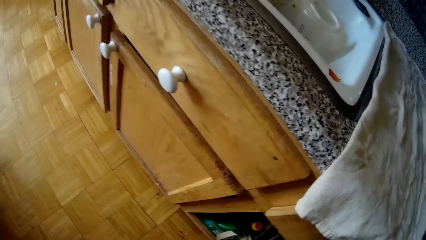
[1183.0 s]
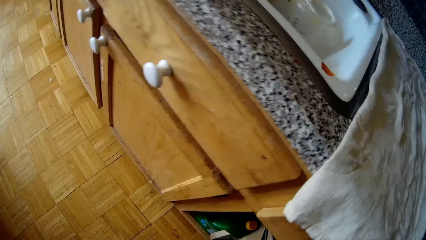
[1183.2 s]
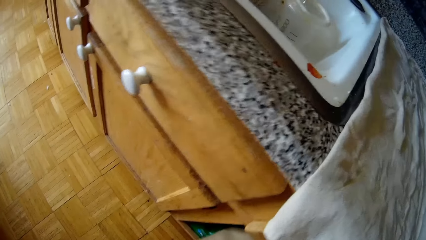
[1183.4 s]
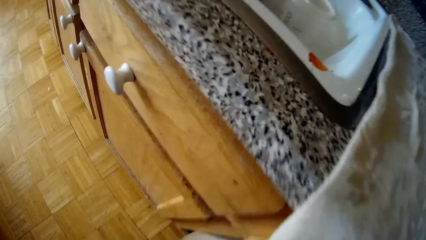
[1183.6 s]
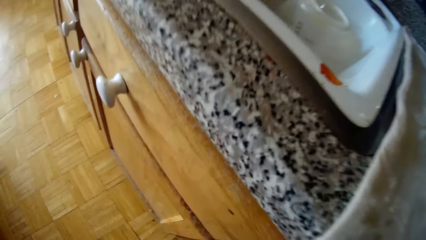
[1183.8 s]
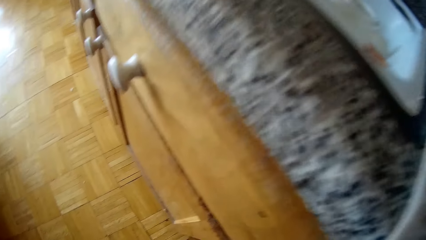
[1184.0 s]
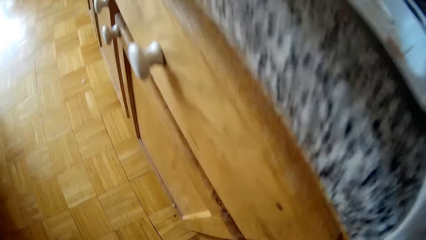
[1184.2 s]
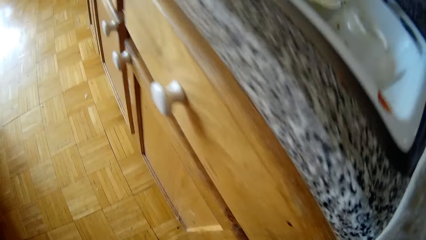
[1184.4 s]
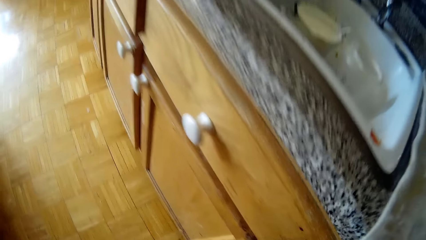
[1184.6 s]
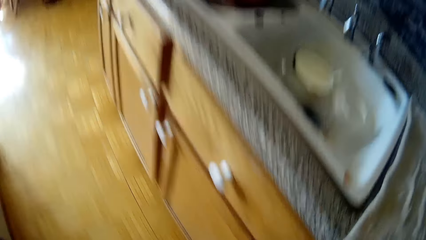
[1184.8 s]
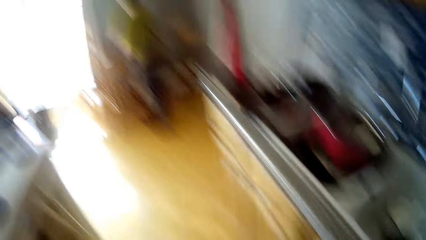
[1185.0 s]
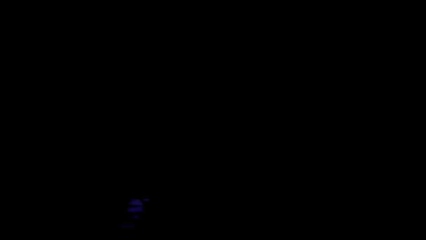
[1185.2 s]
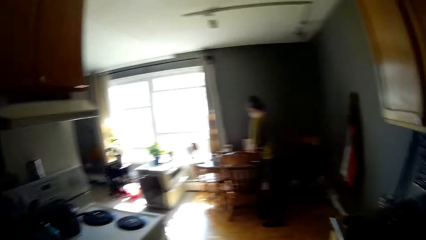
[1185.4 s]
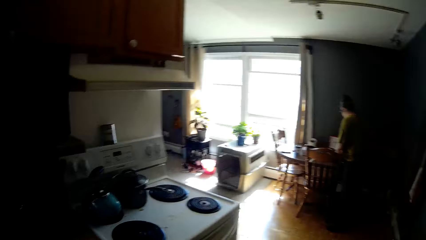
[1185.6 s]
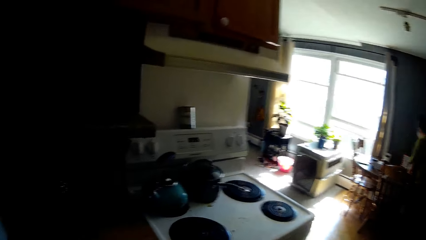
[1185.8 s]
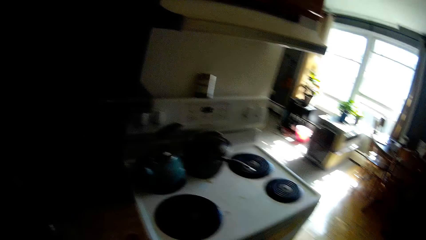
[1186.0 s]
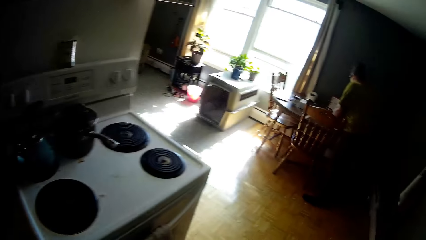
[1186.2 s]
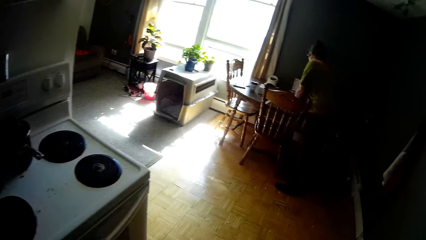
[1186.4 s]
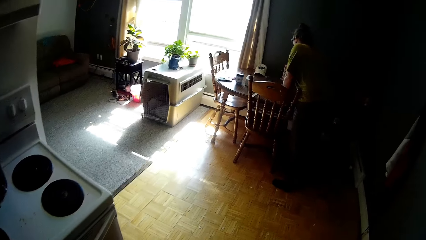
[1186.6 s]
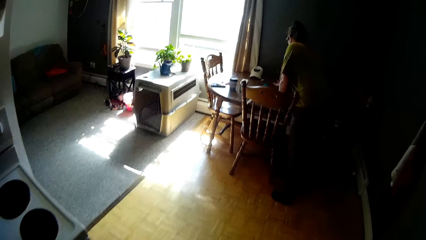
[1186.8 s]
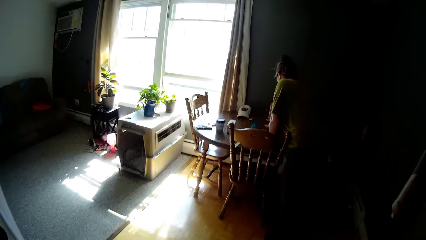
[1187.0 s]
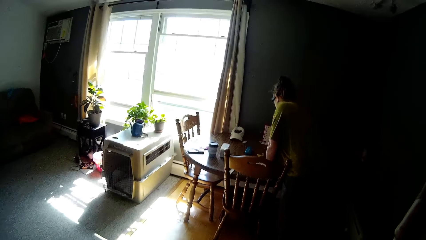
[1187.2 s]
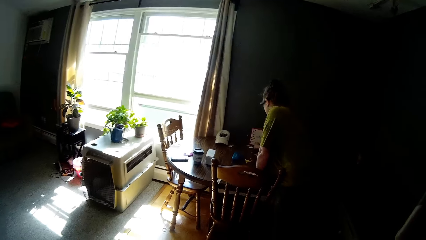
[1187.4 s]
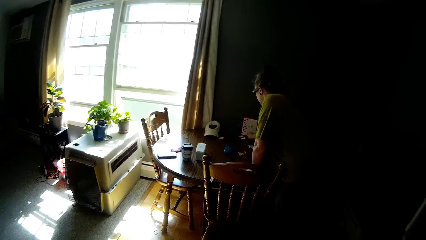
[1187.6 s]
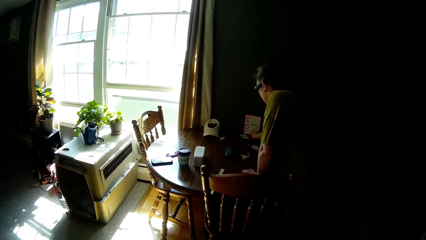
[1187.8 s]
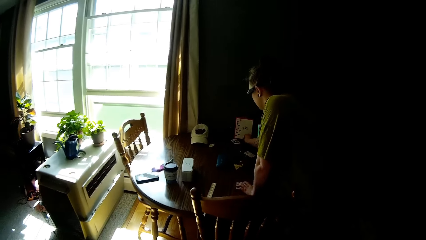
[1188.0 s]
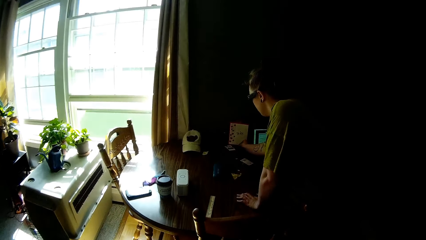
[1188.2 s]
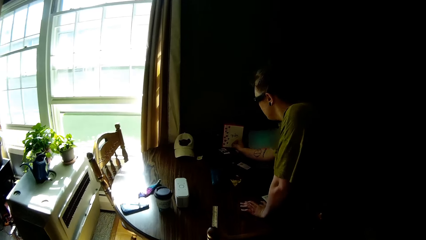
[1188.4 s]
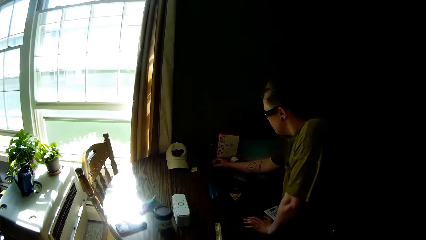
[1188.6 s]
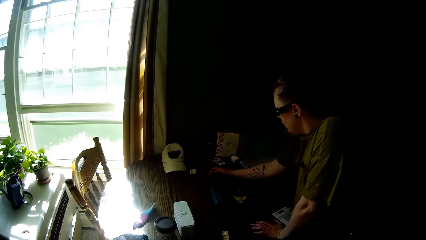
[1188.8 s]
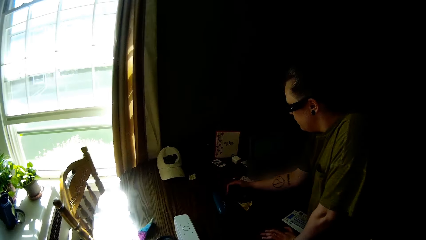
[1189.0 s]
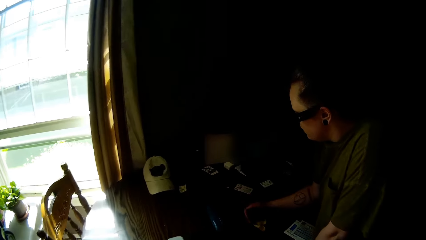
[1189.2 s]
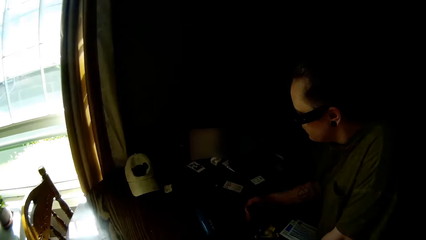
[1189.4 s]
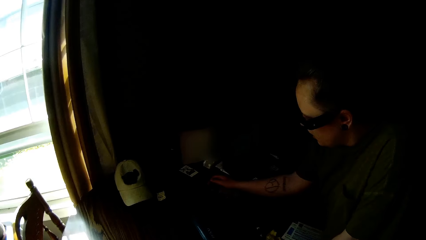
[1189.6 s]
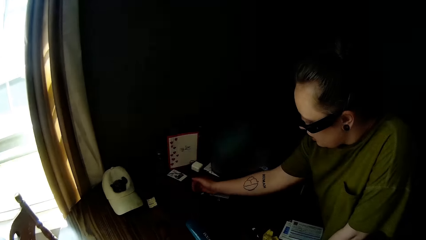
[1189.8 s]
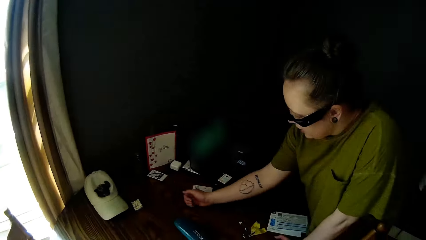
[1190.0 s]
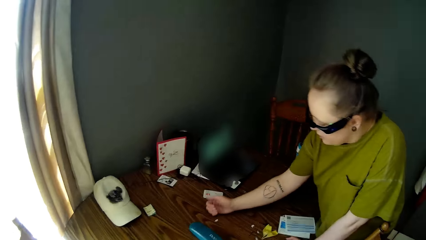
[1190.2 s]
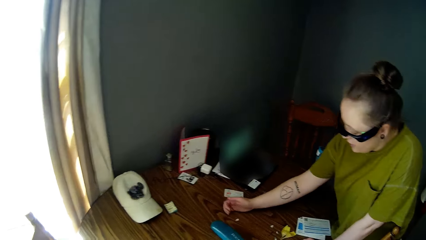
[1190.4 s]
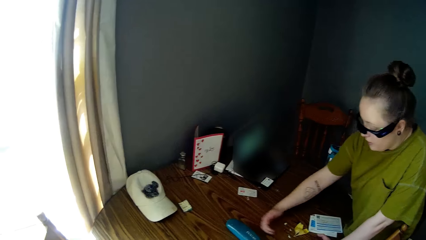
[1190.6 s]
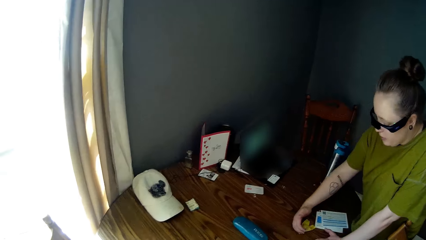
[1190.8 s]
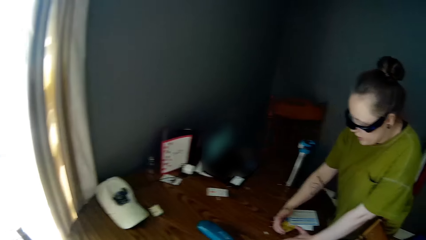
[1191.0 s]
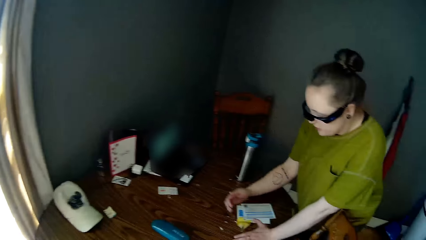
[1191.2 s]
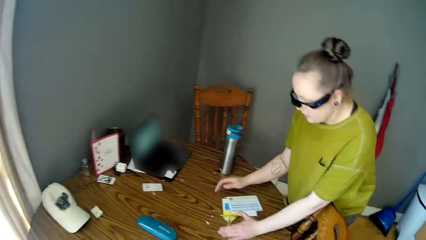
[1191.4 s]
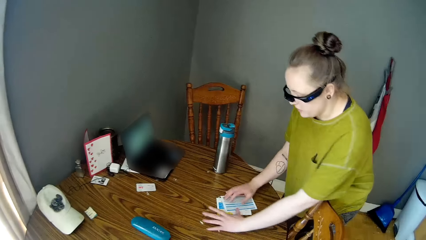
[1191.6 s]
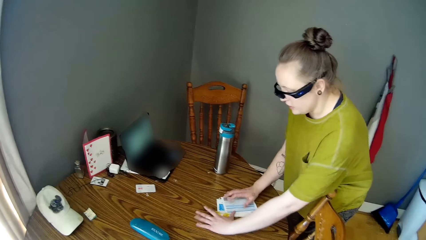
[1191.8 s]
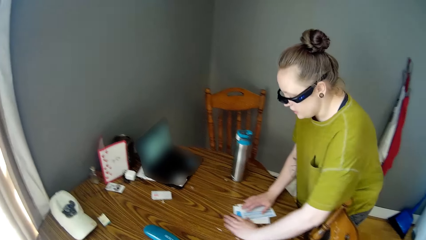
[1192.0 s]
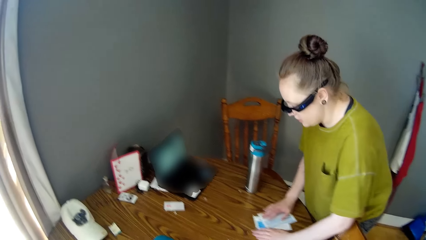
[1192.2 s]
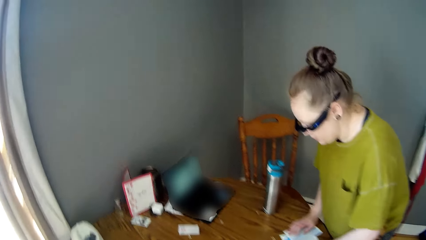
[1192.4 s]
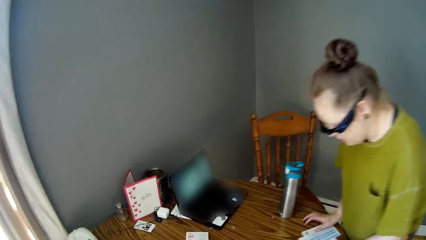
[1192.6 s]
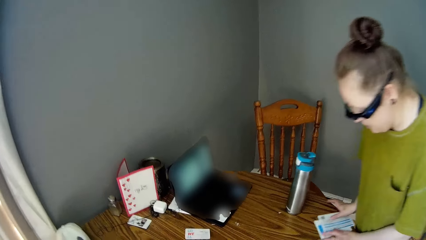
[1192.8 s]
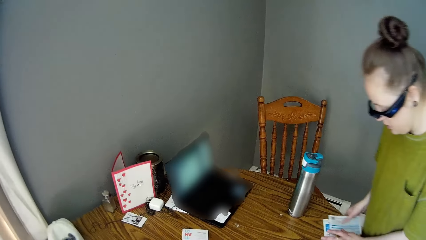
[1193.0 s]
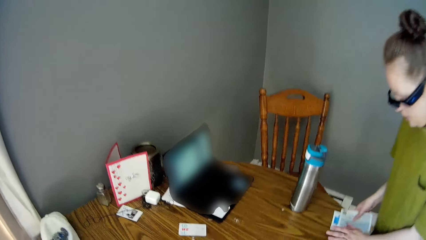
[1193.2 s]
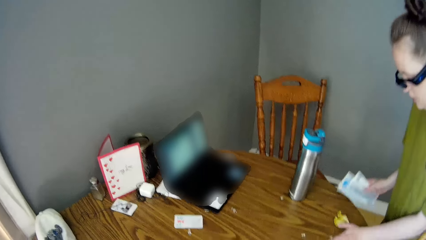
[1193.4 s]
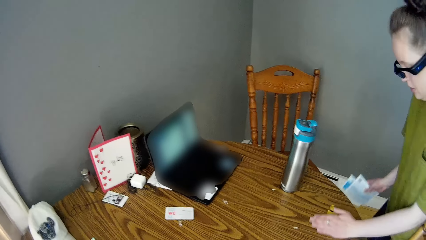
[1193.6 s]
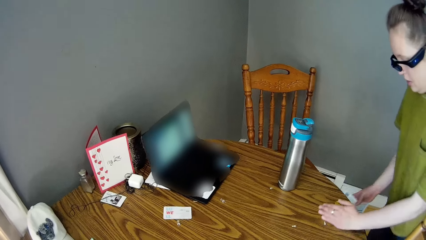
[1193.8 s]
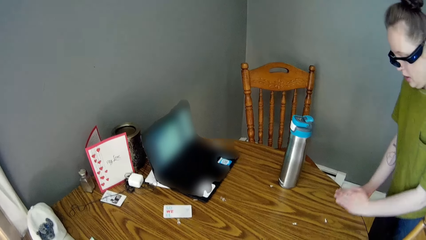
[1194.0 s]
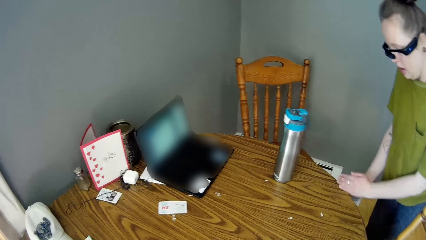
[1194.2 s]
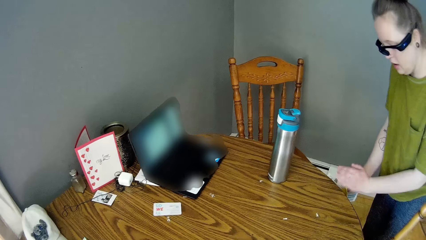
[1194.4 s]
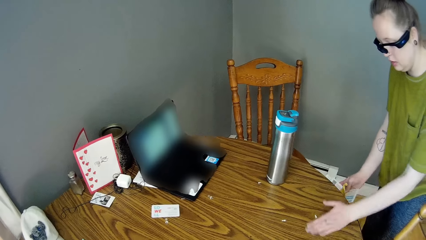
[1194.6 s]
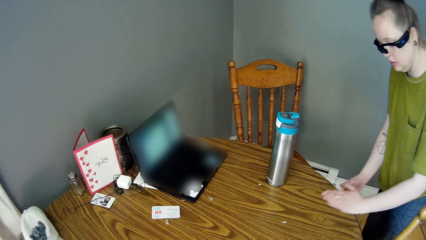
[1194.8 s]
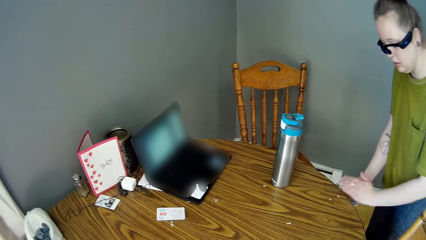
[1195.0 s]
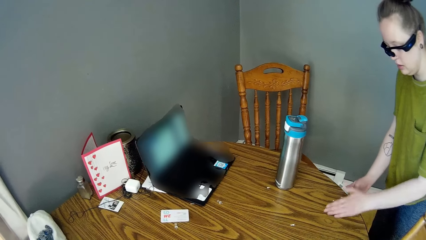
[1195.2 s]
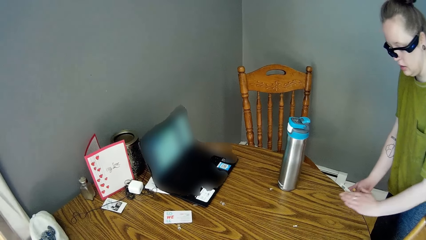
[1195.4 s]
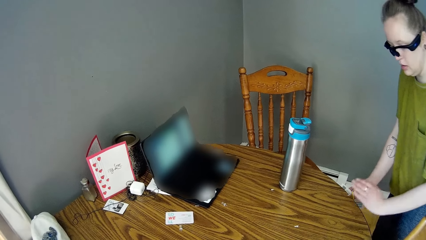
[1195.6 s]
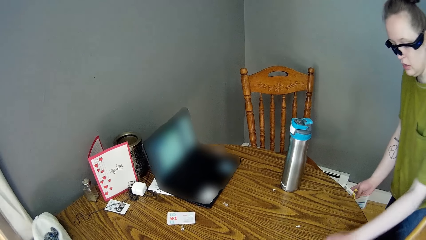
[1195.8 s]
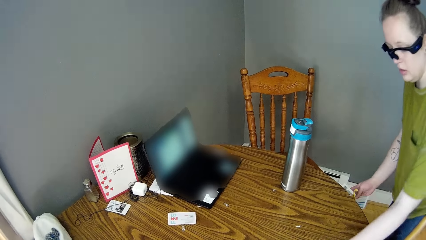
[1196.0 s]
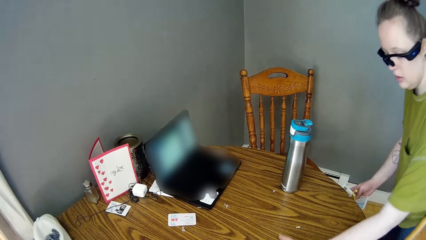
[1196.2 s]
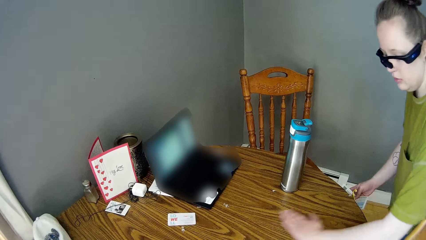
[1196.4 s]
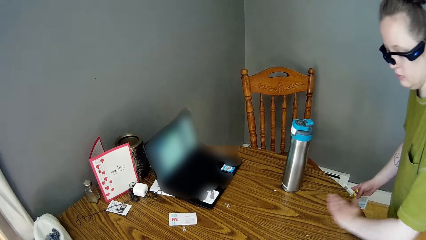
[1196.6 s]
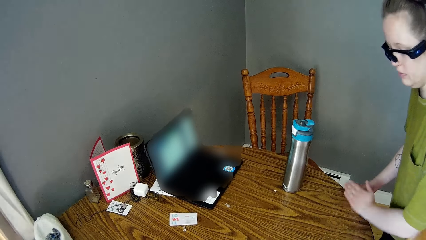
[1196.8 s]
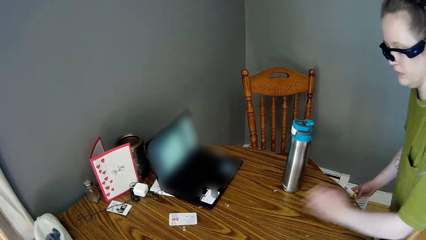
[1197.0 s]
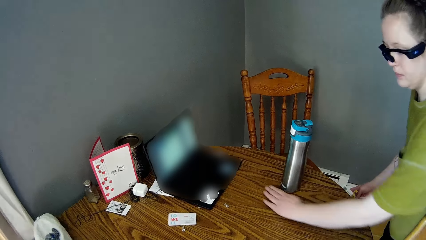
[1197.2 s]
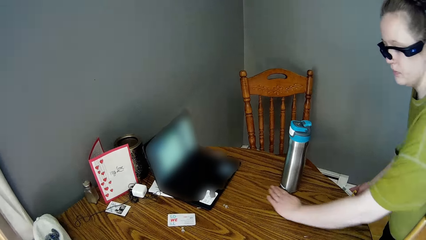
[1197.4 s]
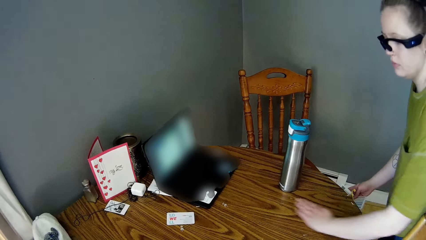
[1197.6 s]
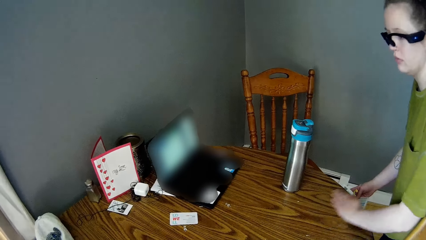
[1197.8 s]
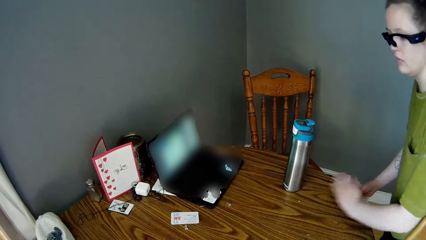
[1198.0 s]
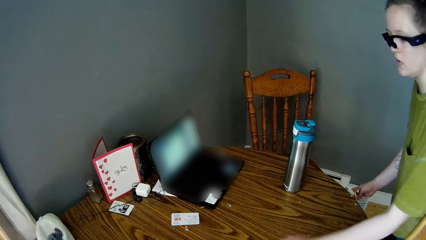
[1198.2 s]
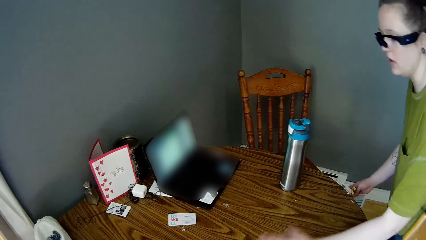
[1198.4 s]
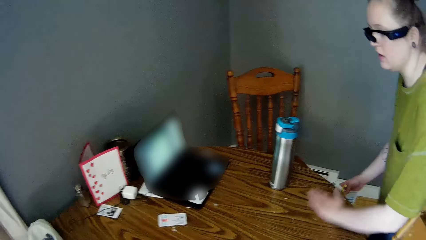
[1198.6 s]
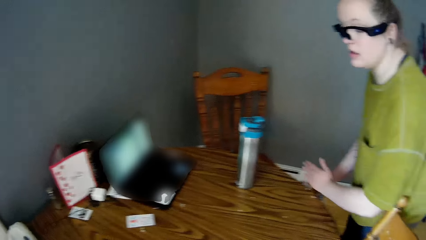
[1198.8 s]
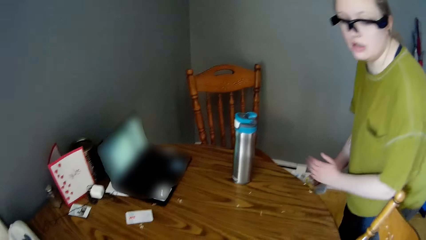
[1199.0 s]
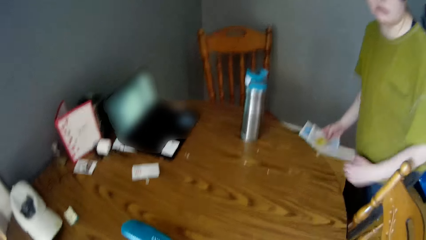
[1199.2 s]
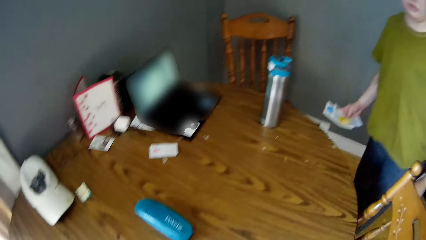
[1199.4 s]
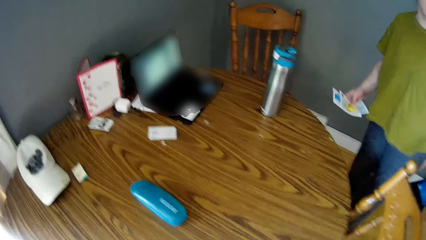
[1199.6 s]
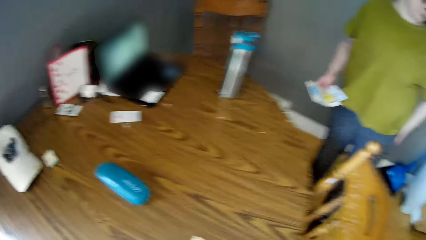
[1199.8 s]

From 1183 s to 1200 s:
The camera wearer touches papers inside a cabinet. She speaks to the lady. The lady touches a paper with her right hand. The camera wearer walks to the dining. The lady cleans the table with her right hand. The camera wearer wipes the dining table. The lady speaks to the camera wearer. The camera wearer carries paper from the table with her right hand. She pours dirt into the paper with the left hand. She wipes the dining table.
